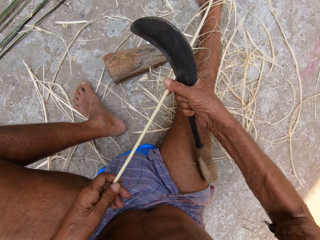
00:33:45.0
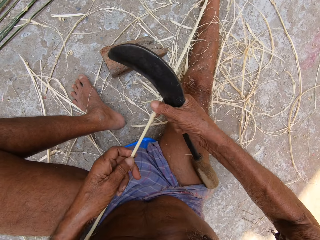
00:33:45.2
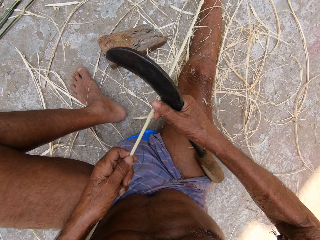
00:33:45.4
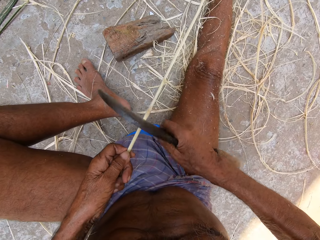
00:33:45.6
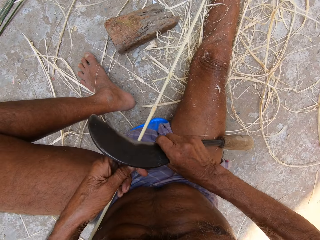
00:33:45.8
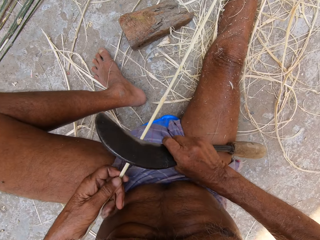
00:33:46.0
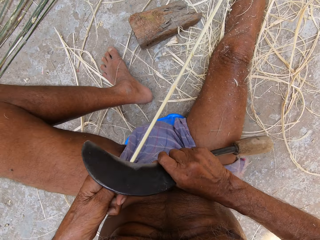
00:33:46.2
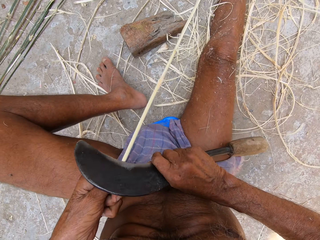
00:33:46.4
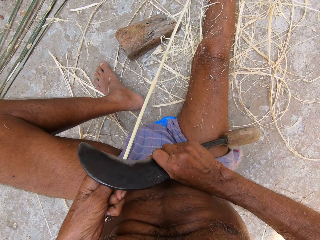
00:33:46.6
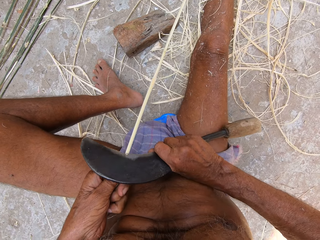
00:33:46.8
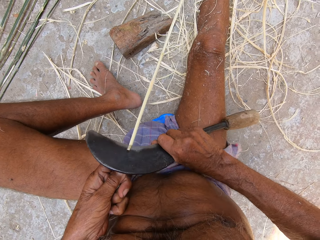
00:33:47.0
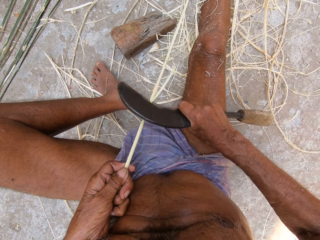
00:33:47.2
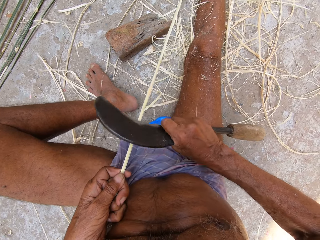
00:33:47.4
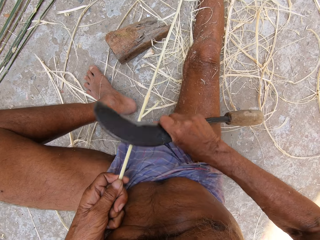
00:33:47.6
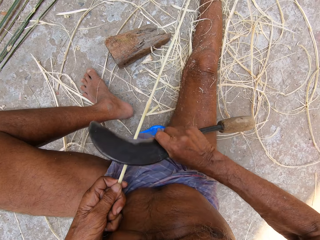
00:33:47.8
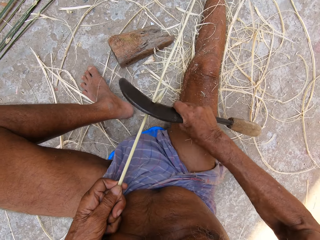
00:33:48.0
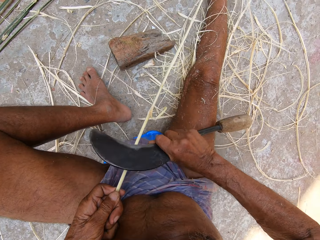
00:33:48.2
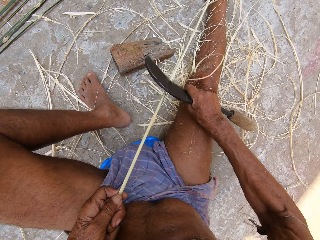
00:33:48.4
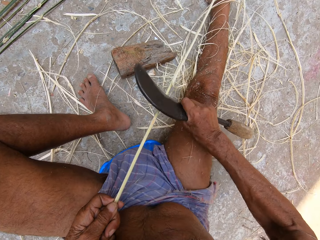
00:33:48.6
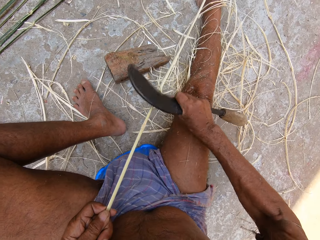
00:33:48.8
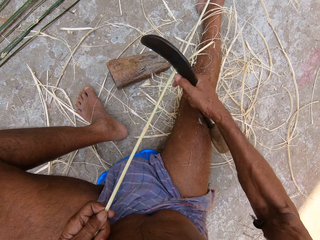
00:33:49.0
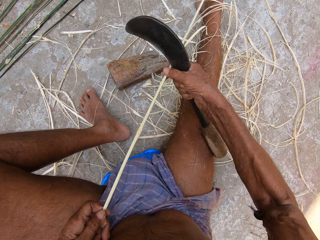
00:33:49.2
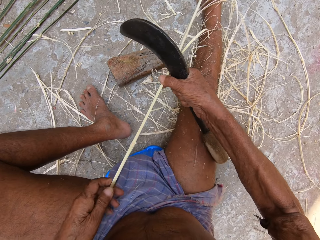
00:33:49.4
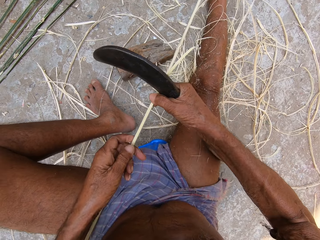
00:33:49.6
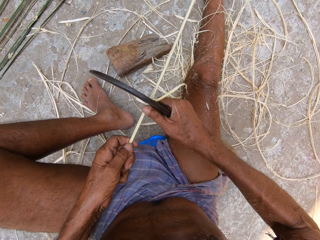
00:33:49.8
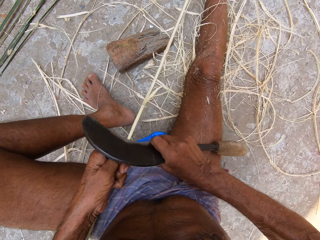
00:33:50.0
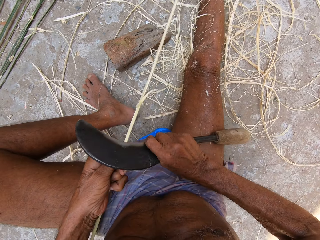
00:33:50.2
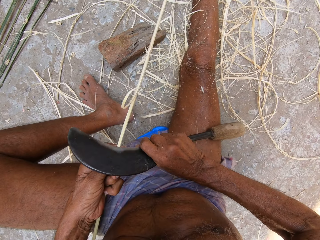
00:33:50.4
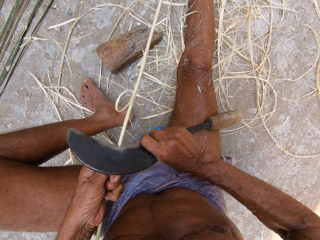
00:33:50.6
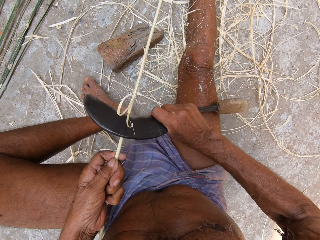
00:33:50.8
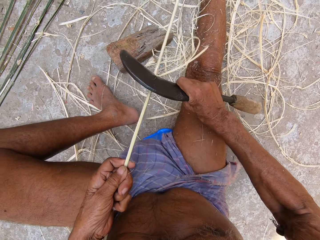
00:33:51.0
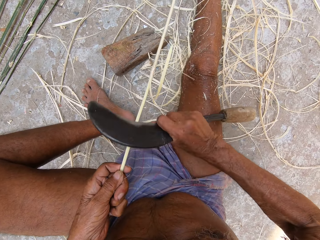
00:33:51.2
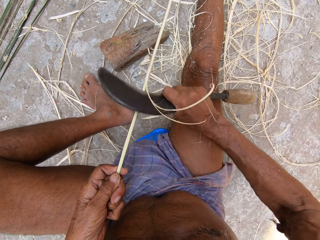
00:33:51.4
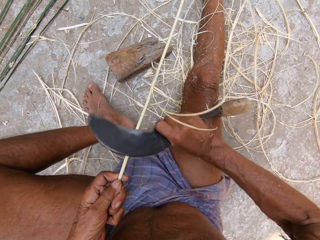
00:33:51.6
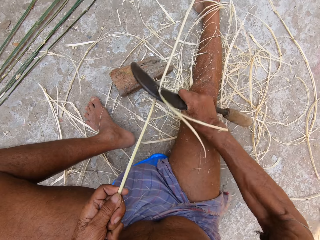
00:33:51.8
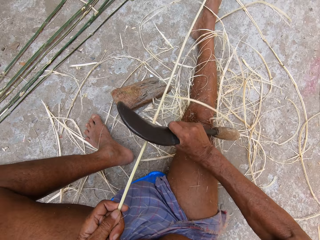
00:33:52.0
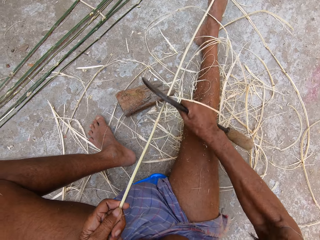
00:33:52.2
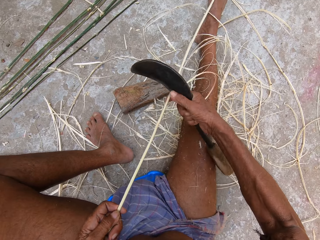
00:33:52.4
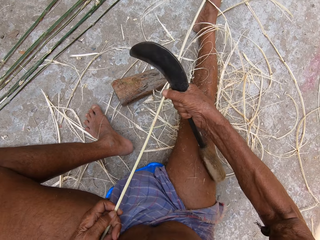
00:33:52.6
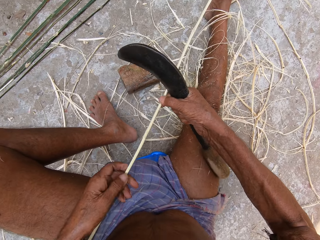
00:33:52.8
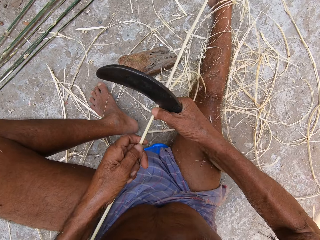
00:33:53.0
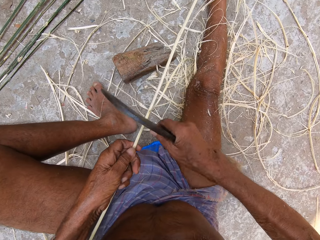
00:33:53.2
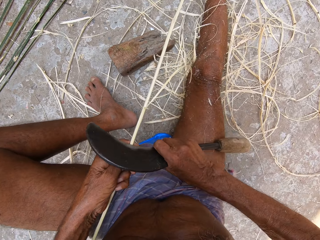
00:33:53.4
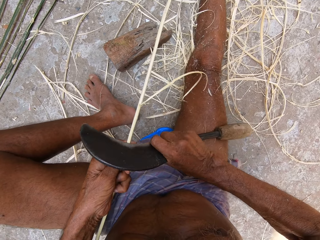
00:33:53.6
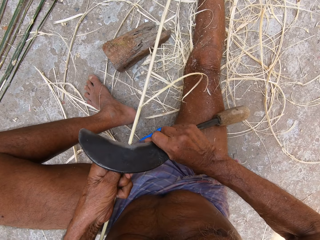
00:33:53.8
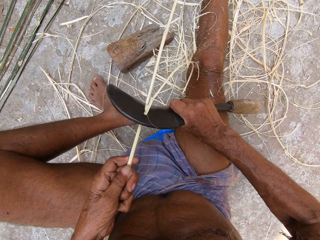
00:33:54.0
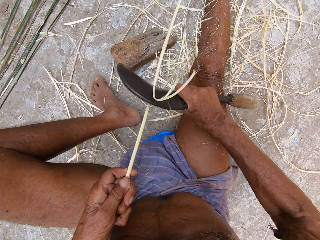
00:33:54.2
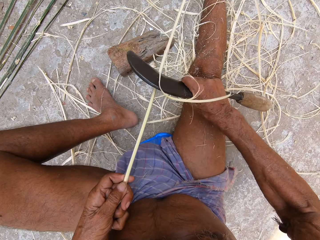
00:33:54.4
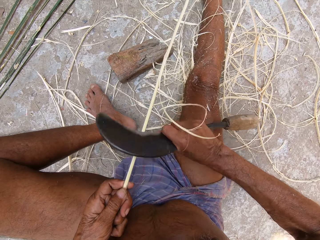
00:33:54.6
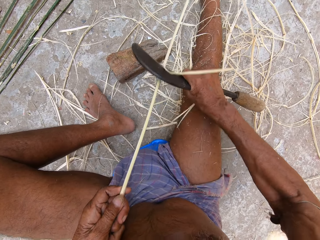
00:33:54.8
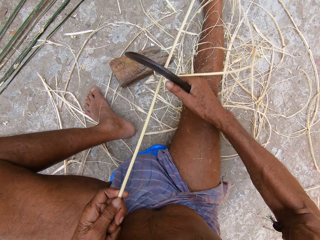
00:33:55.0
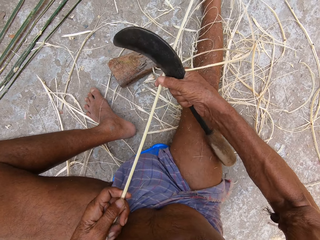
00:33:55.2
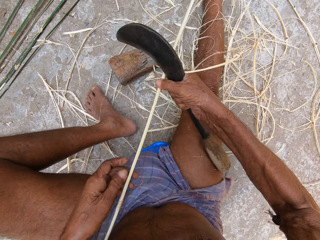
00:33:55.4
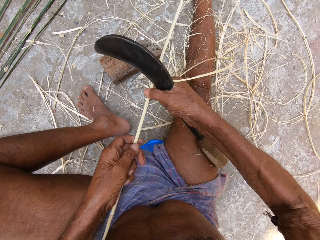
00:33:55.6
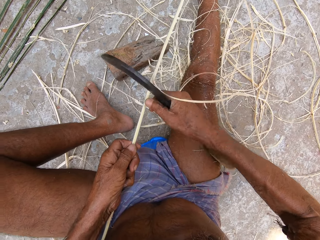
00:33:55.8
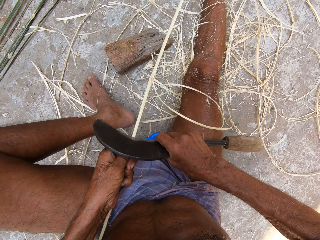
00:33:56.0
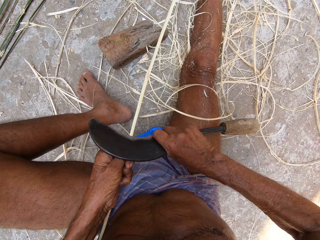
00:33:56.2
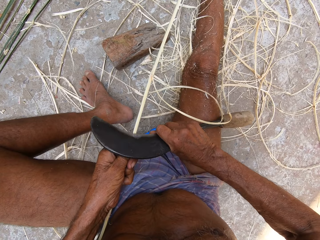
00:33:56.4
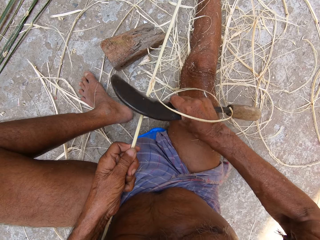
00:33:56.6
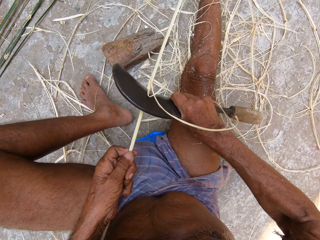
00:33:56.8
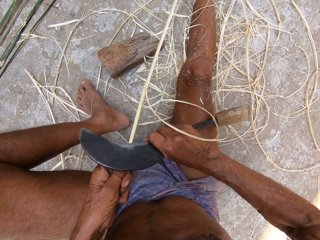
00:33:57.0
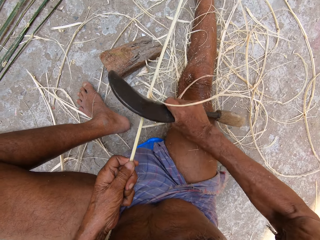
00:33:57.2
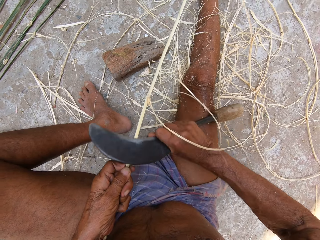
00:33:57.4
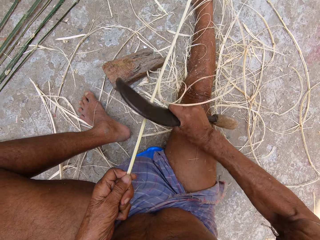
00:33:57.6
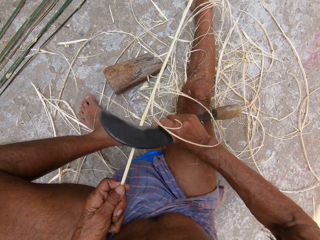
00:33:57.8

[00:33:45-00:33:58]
The camera wearer holds the bamboo stick with his right hand. He holds the bamboo stick with his left hand. He peels the bamboo stick with the sickle in his right hand. He holds the bamboo stick with his right hand. He holds the bamboo stick with his left hand. He peels the bamboo stick with the sickle in his right hand. He holds the bamboo stick with his right hand. He holds the bamboo stick with his left hand. He peels the bamboo stick with the sickle in his right hand. He holds the bamboo stick with his right hand. He holds the bamboo stick with his left hand. He peels the bamboo stick with the sickle in his right hand.

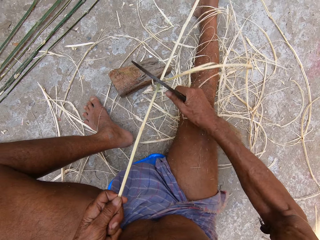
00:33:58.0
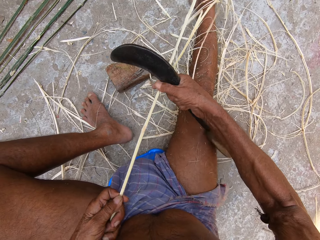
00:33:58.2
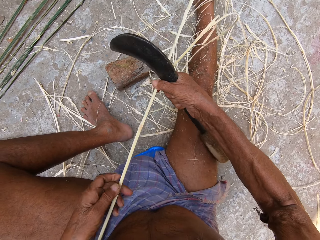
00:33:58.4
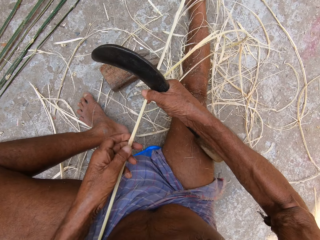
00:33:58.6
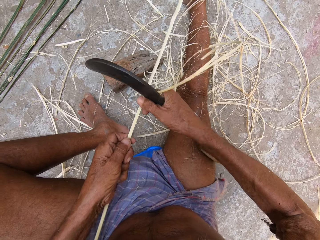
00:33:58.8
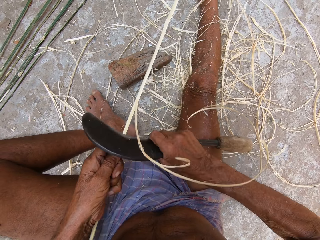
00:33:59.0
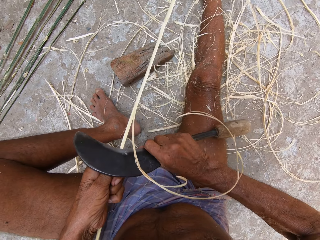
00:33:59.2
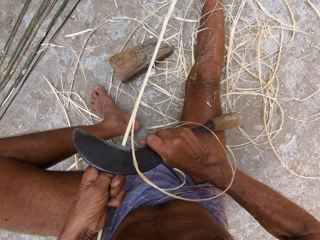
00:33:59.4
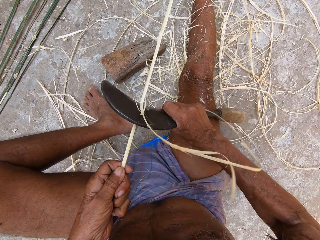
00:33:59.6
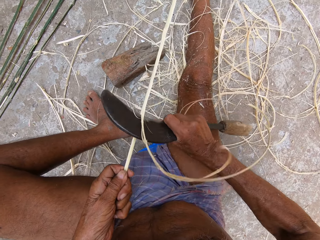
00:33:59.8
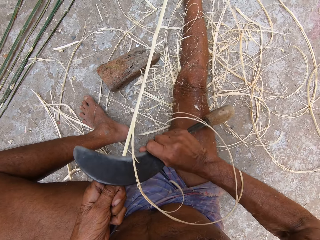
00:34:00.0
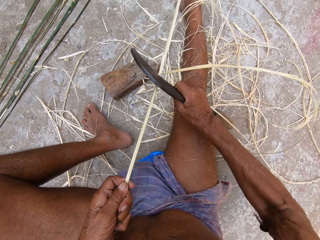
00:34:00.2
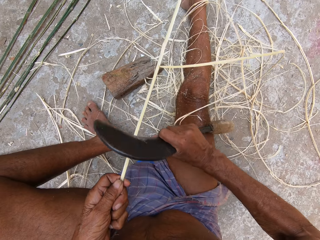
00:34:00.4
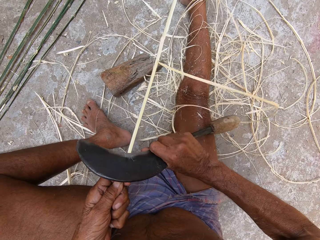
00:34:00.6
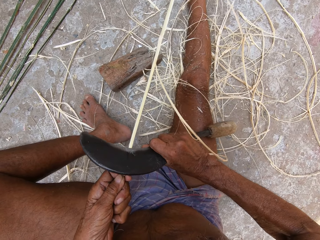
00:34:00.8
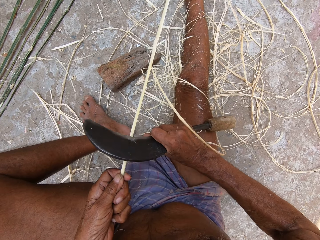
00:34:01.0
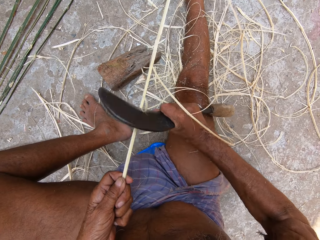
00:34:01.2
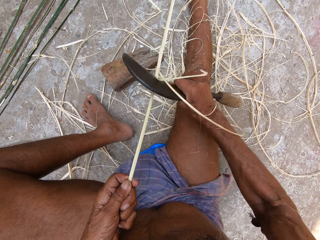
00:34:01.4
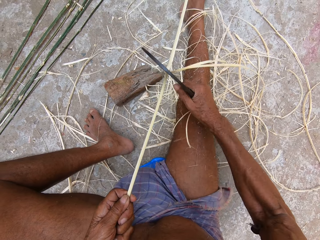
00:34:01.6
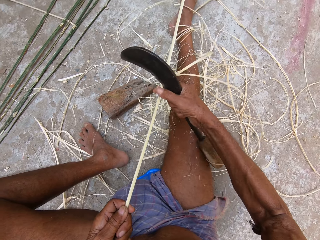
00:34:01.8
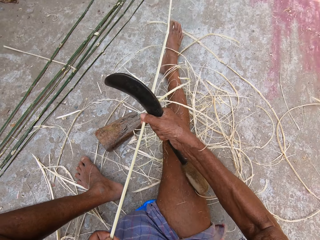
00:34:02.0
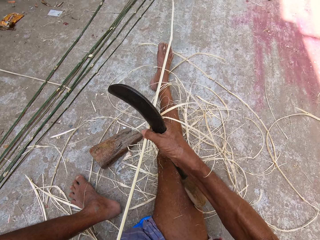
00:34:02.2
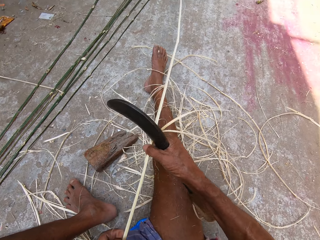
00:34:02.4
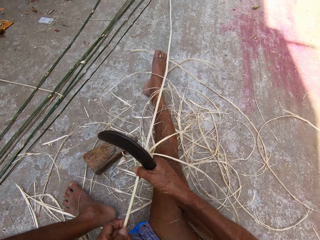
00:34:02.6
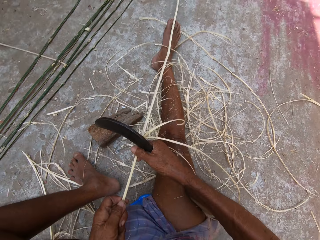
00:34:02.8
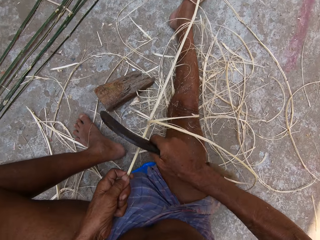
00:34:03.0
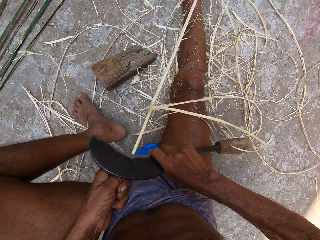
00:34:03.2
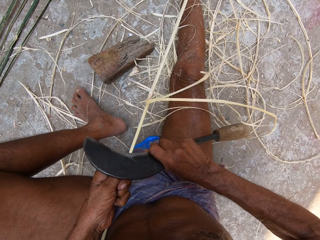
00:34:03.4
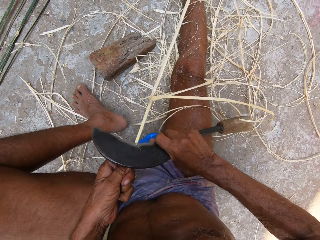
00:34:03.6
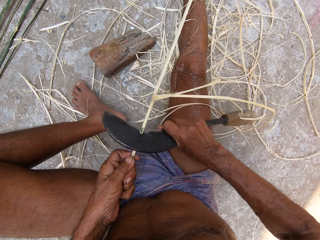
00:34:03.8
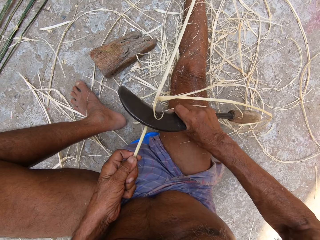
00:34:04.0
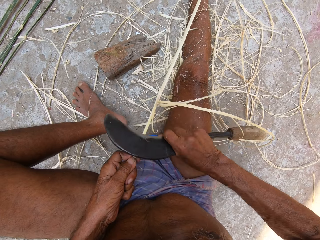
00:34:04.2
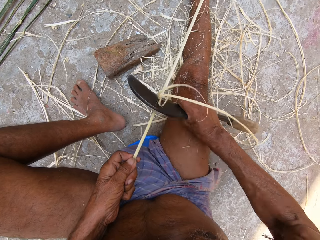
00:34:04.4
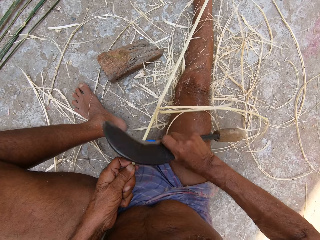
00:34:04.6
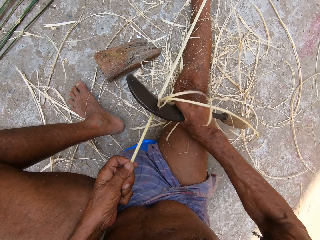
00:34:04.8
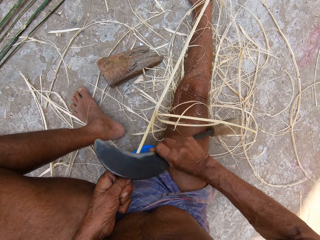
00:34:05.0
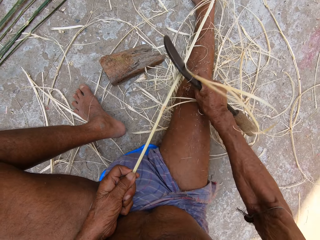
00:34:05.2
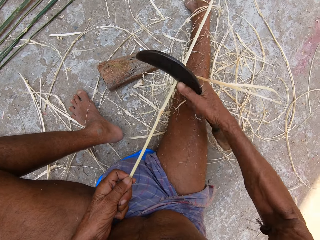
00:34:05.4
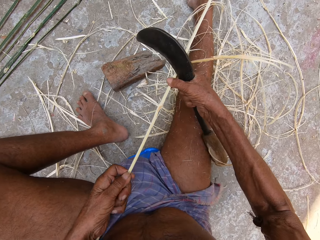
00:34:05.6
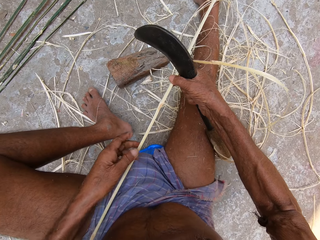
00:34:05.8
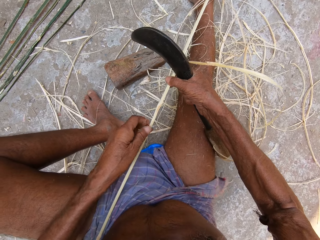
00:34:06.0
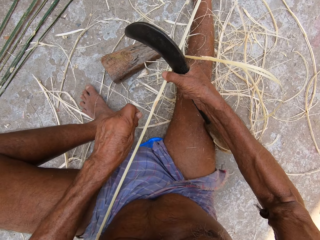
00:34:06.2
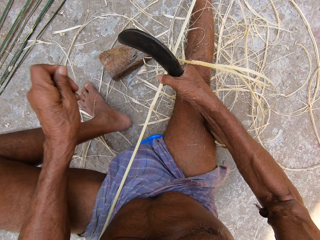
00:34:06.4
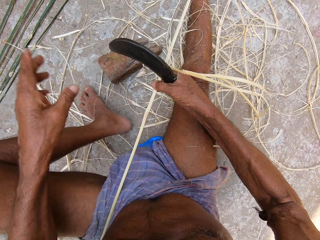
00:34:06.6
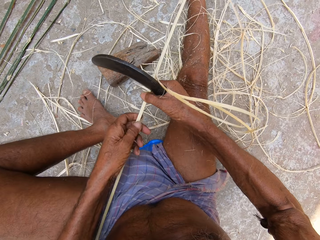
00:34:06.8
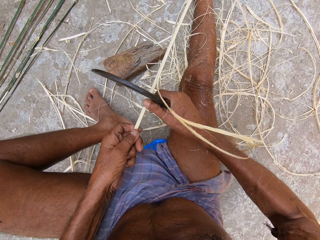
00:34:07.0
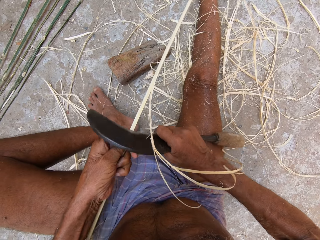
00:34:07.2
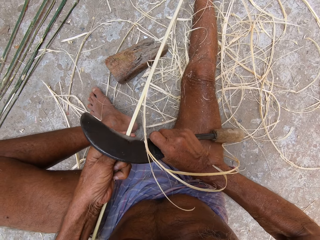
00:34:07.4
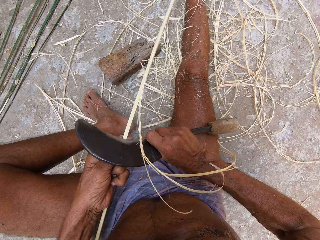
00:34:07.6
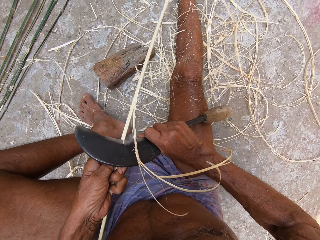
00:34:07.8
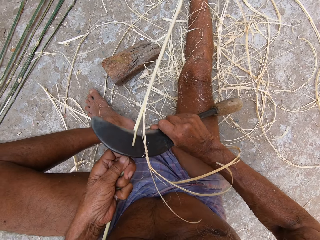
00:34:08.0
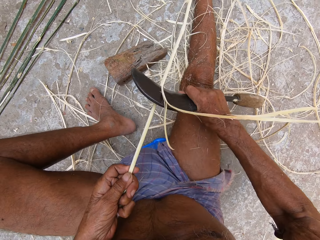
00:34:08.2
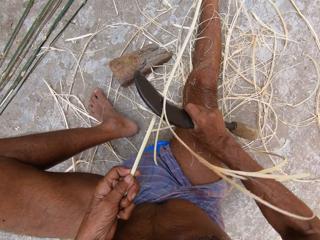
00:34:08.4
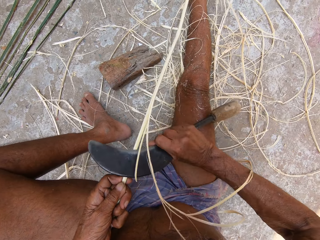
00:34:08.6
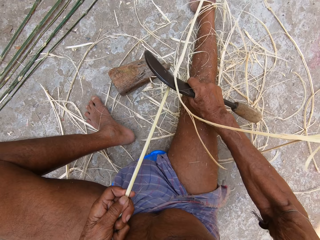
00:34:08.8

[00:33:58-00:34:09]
The camera wearer holds the bamboo stick with his right hand. He holds the bamboo stick with his left hand. He peels the bamboo stick with the sickle in his right hand. He holds the bamboo stick with his right hand. He holds the bamboo stick with his left hand. He peels the bamboo stick with the sickle in his right hand. He holds the bamboo stick with his right hand. He removes fiber from the bamboo stick with his left hand. He holds the bamboo stick with his left hand. He peels the bamboo stick with the sickle in his right hand.
